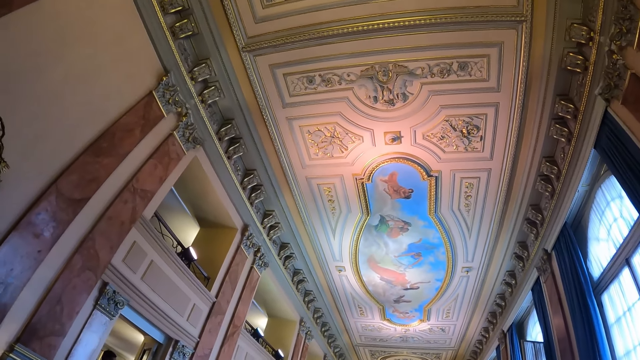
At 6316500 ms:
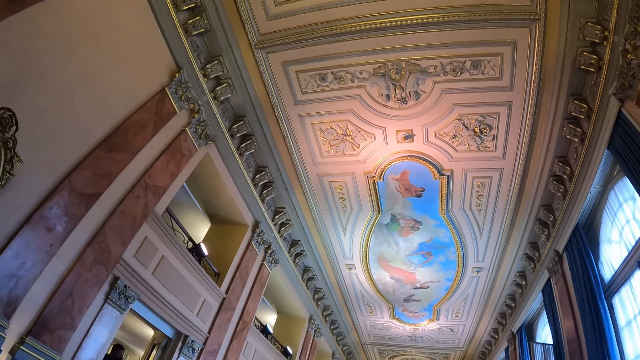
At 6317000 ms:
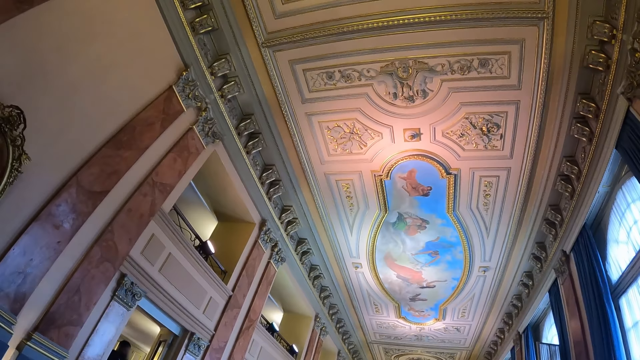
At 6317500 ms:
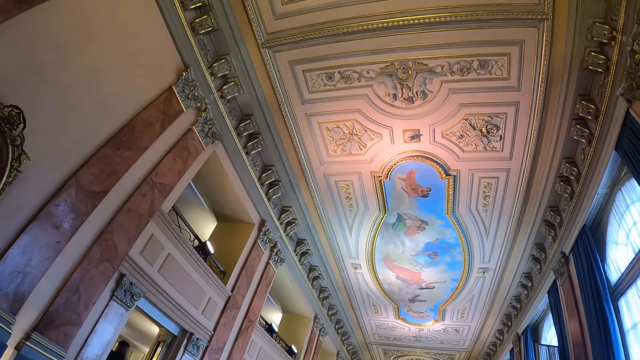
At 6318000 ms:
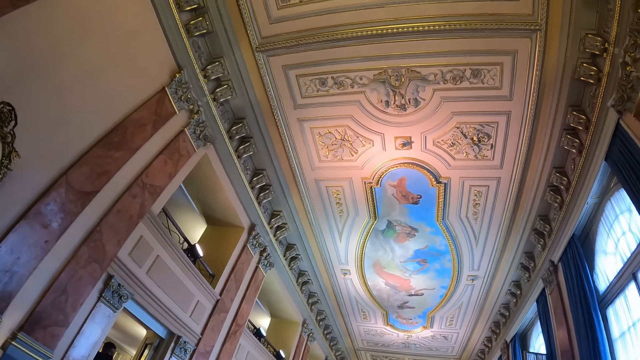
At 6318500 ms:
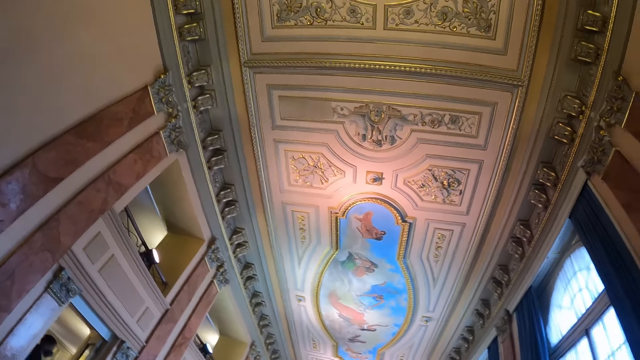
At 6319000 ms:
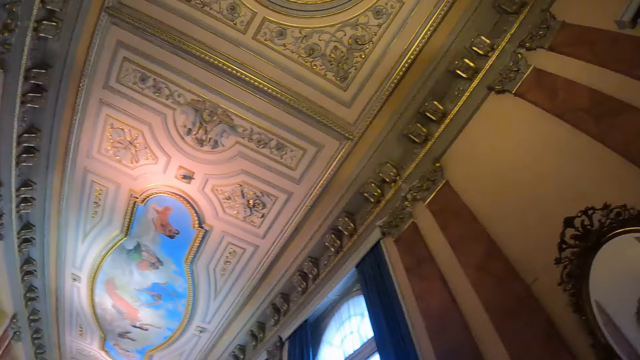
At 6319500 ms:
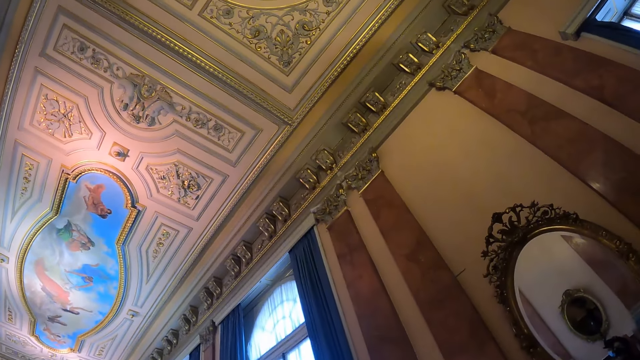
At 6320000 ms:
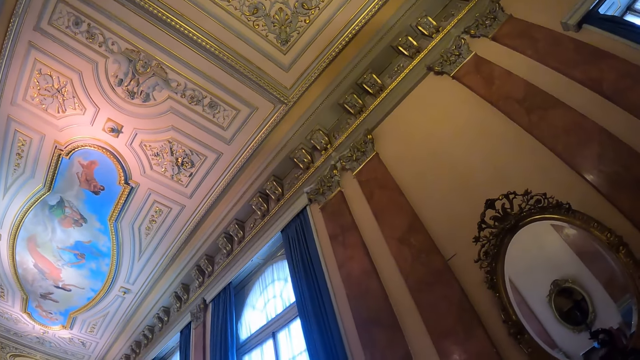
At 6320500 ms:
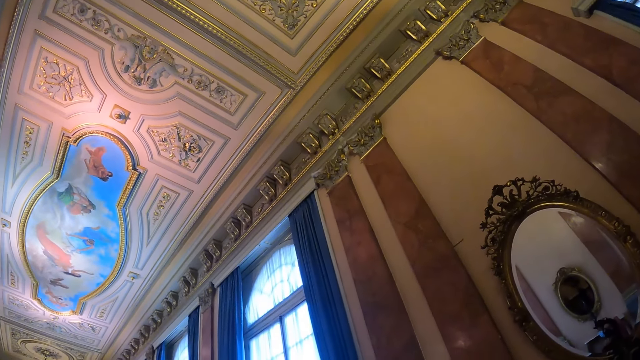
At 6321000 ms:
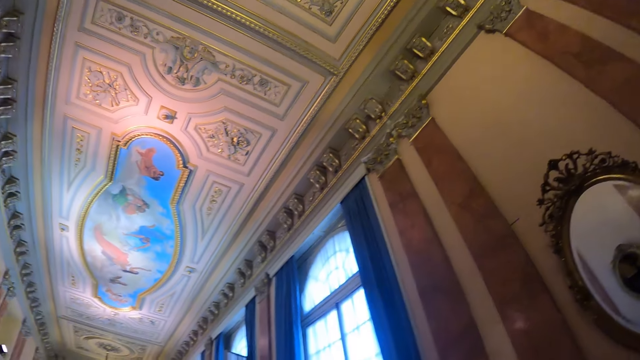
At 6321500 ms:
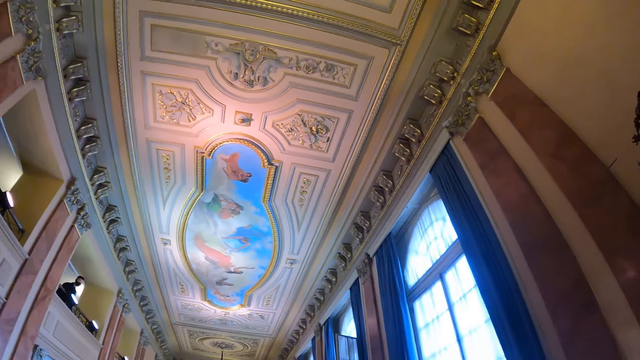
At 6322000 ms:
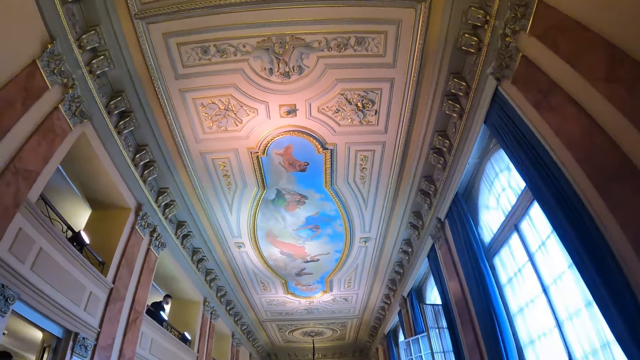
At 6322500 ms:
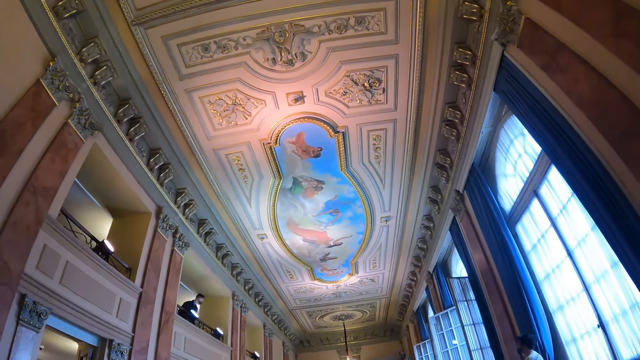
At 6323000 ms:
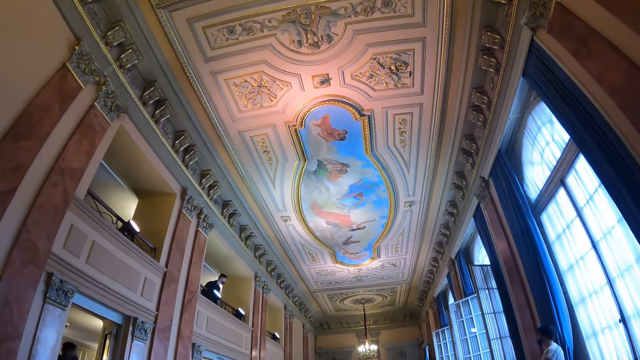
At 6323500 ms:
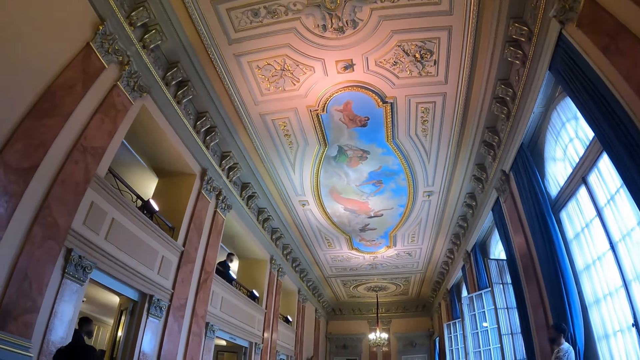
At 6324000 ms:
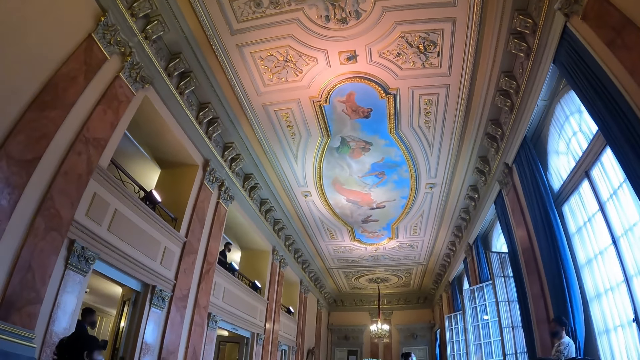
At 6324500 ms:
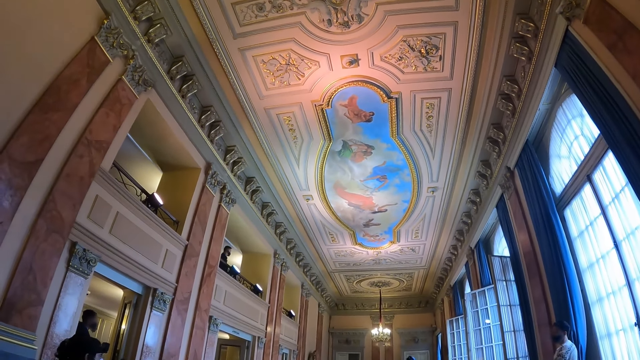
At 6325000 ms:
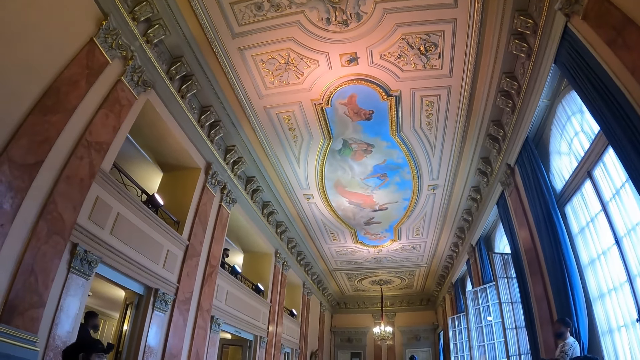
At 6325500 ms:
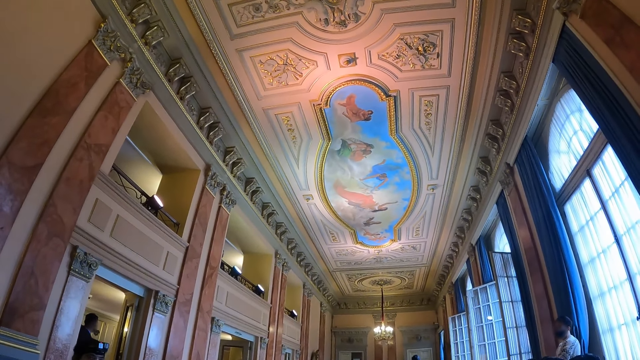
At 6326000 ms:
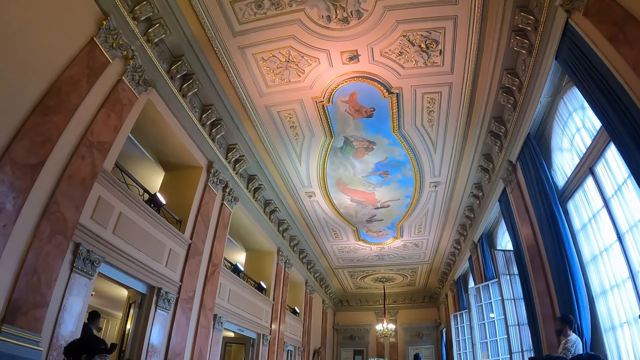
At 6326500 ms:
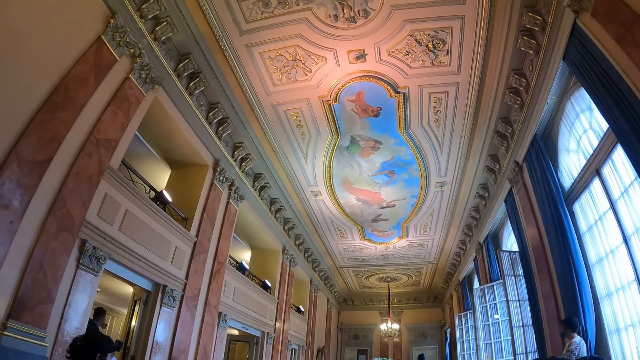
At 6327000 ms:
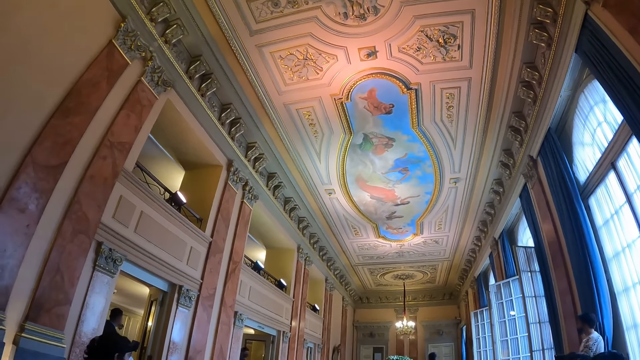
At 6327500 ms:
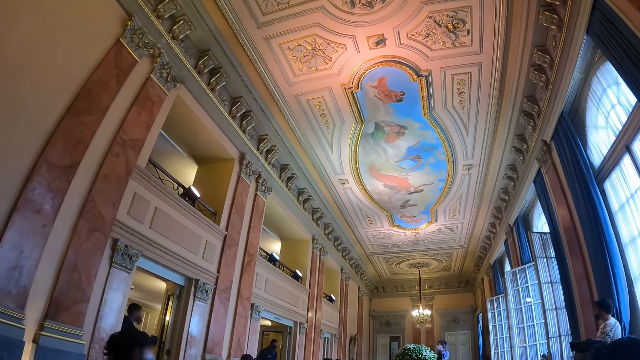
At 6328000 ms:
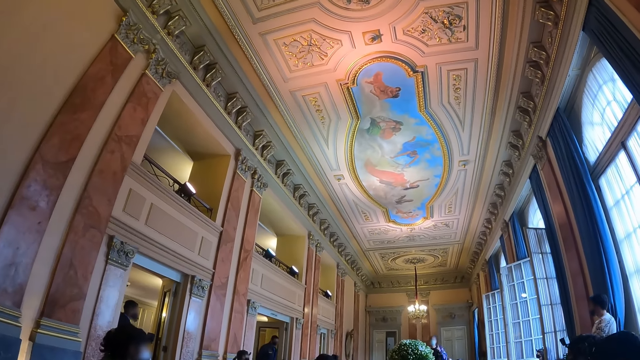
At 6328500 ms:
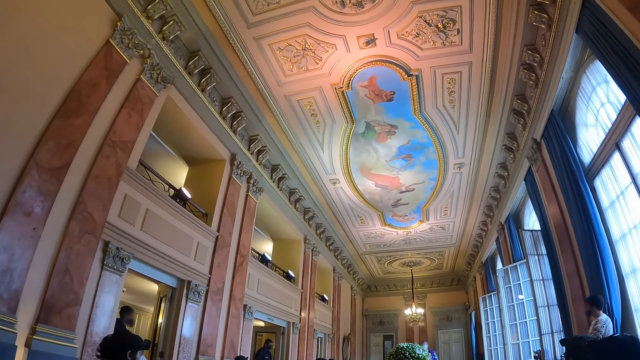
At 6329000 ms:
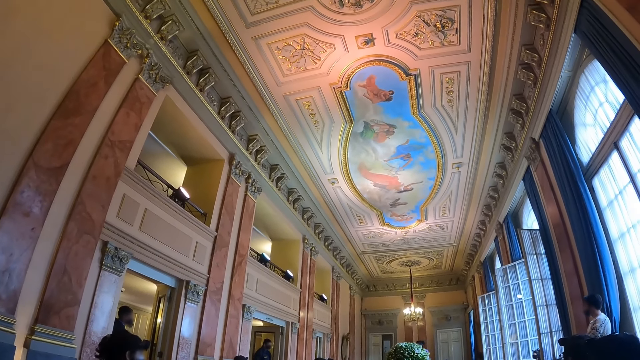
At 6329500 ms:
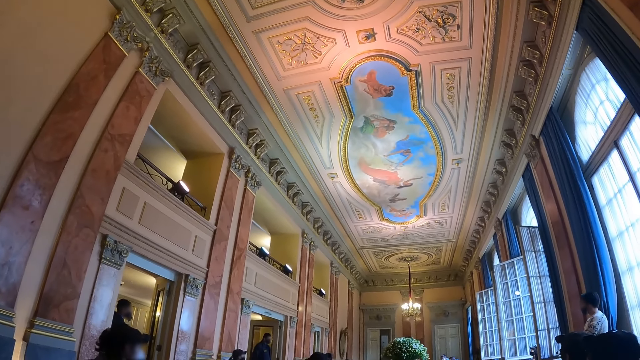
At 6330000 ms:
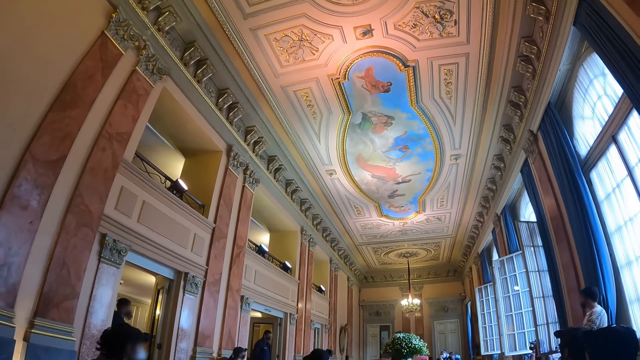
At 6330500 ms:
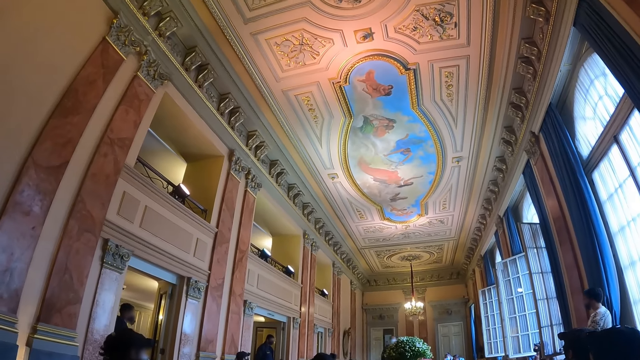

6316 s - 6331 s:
A man looks at people from the top. The camera wearer looks at the top of a room.

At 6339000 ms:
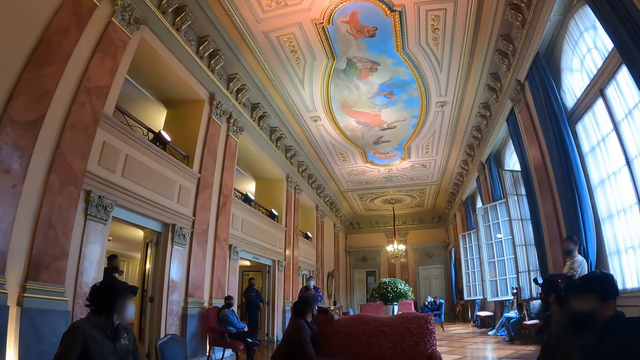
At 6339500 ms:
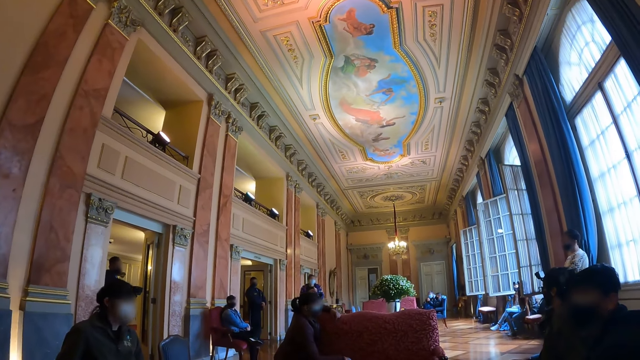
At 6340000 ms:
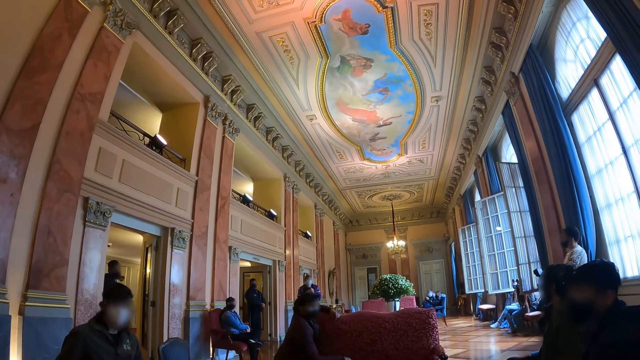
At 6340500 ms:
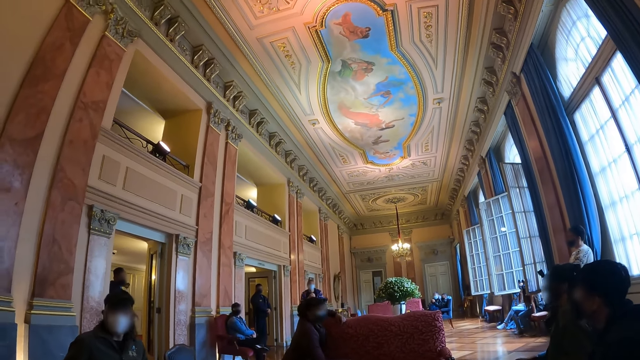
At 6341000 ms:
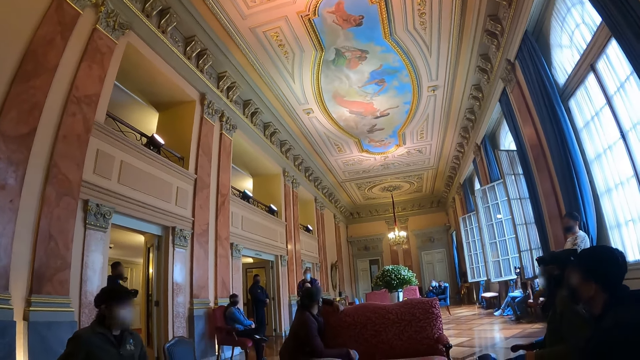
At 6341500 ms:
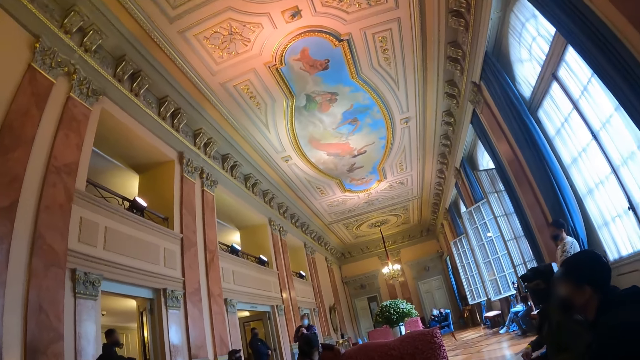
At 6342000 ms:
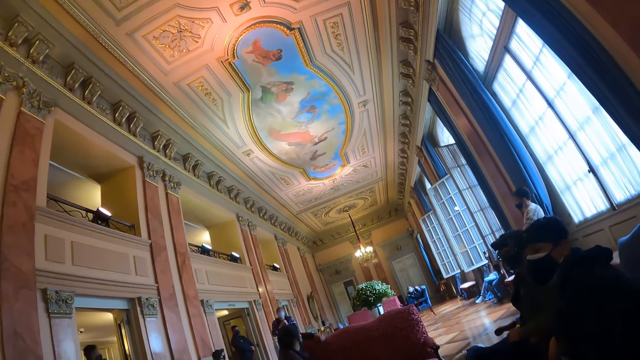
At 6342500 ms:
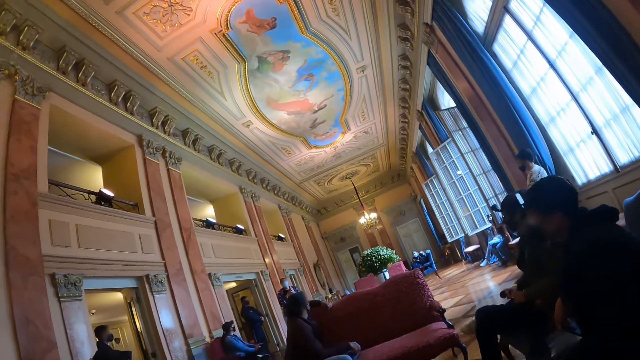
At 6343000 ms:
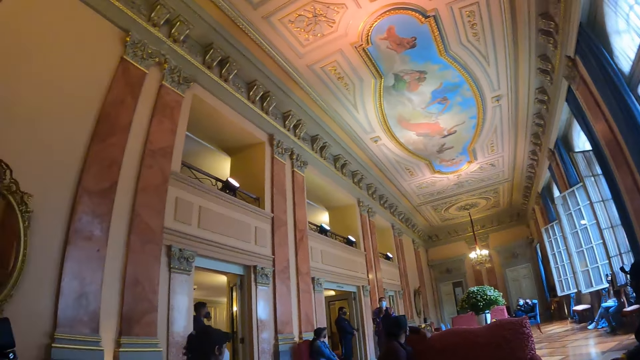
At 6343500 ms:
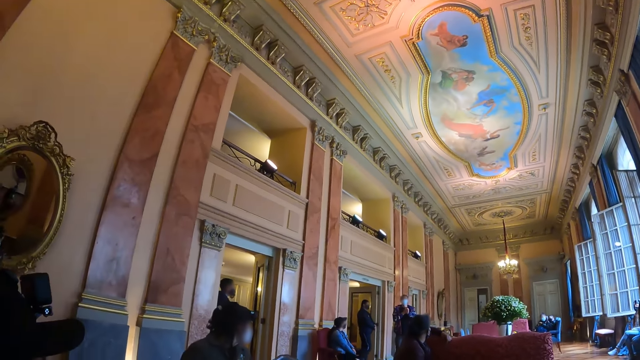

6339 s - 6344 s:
A woman interacts with people in a room.
